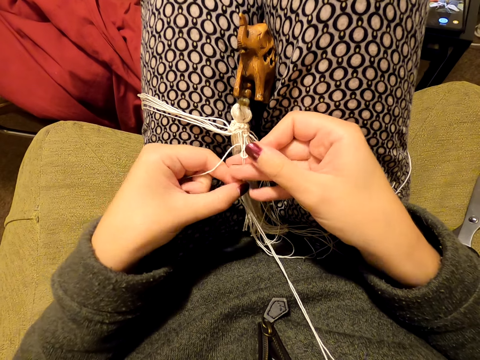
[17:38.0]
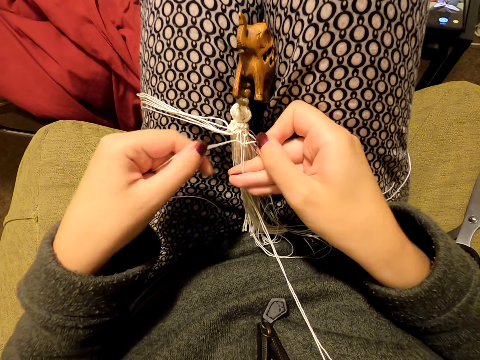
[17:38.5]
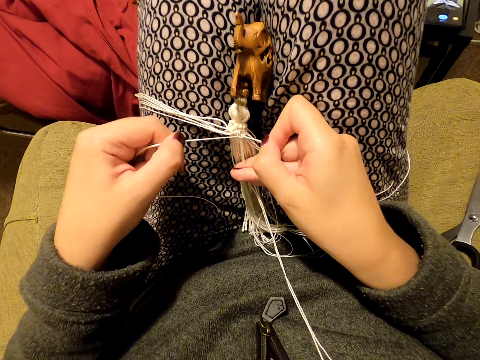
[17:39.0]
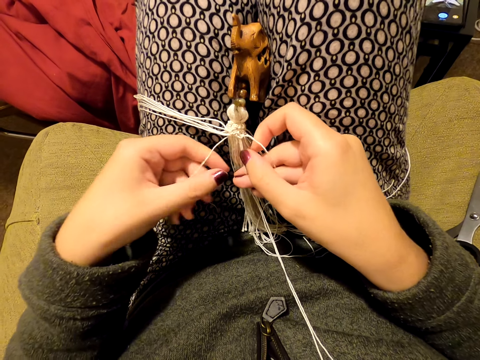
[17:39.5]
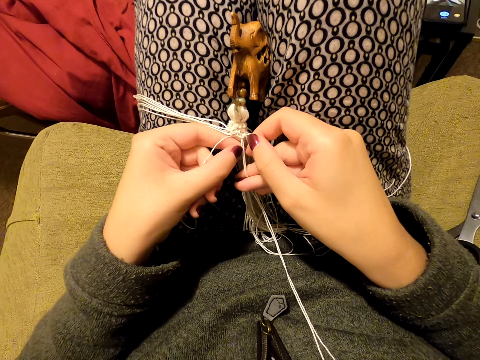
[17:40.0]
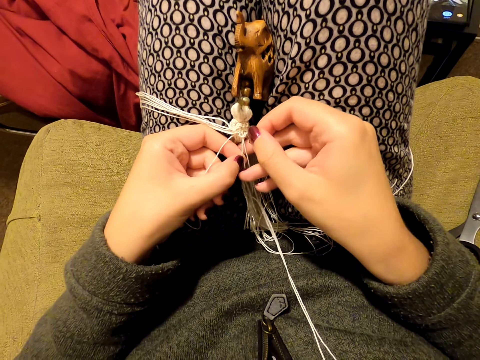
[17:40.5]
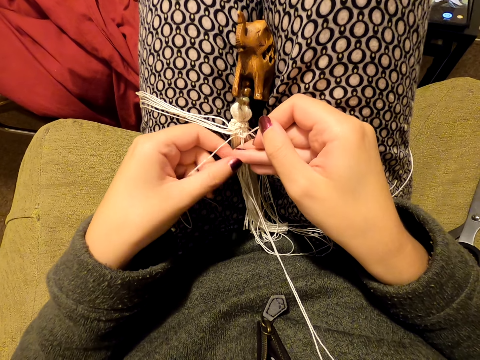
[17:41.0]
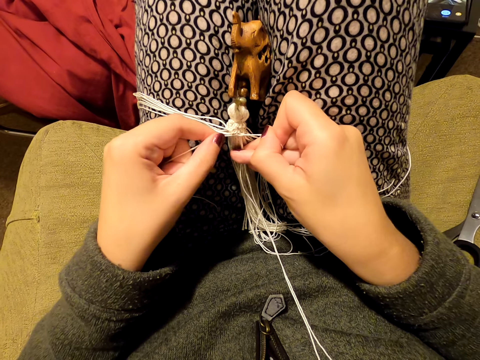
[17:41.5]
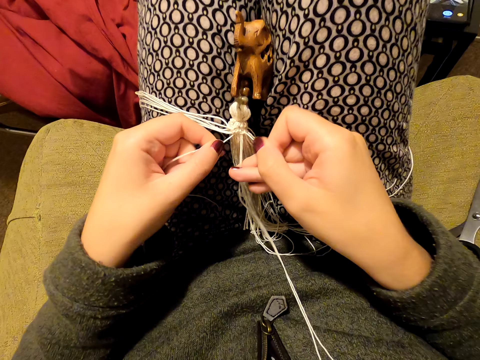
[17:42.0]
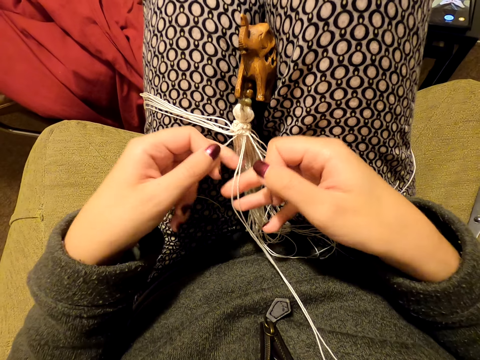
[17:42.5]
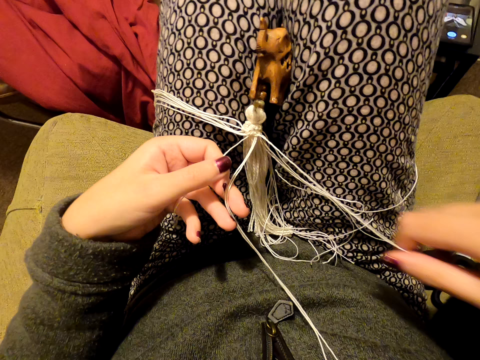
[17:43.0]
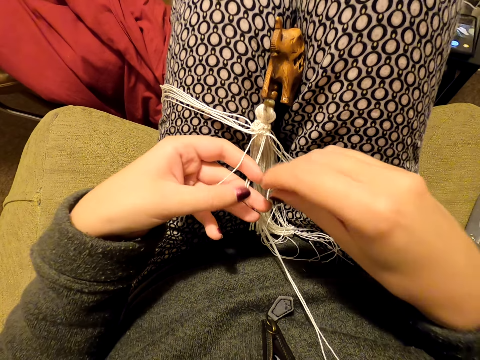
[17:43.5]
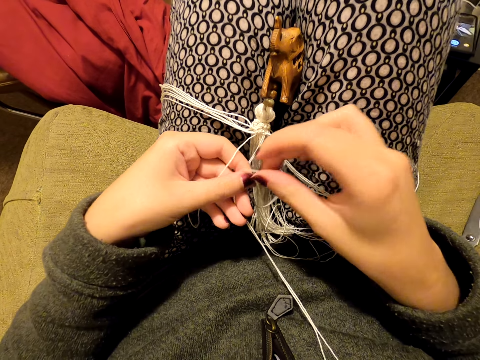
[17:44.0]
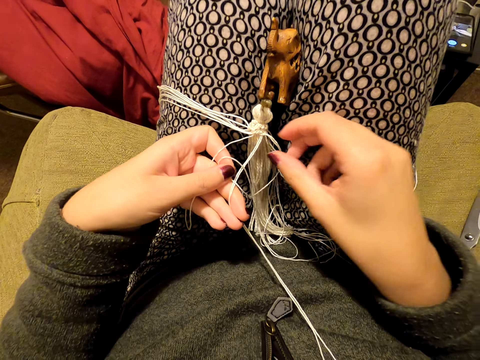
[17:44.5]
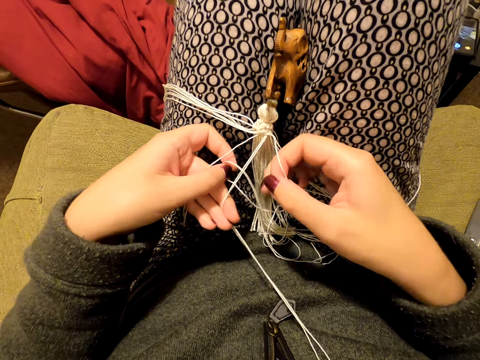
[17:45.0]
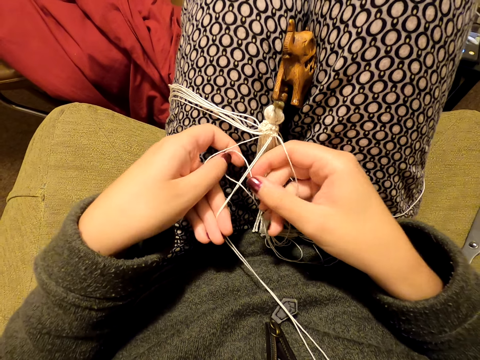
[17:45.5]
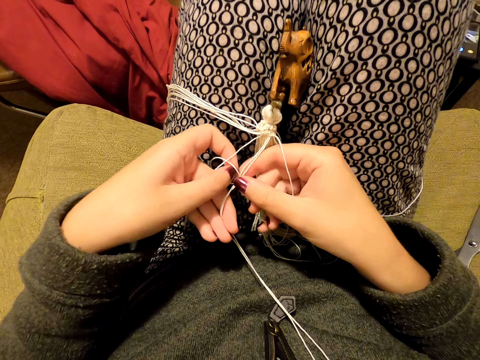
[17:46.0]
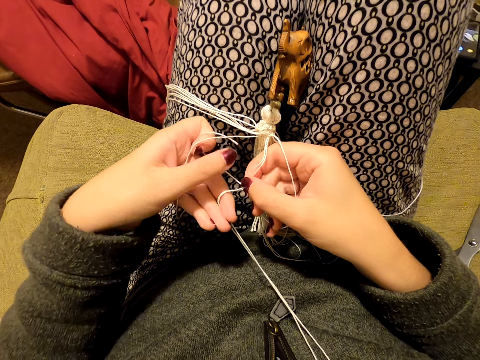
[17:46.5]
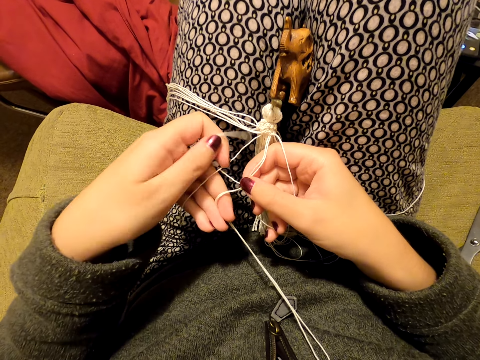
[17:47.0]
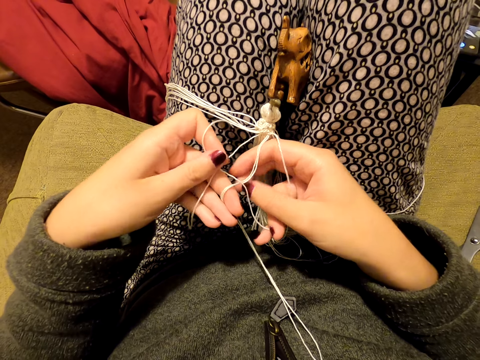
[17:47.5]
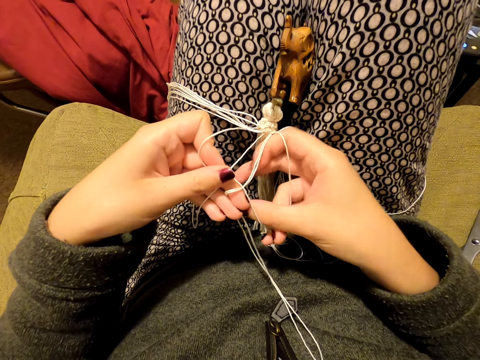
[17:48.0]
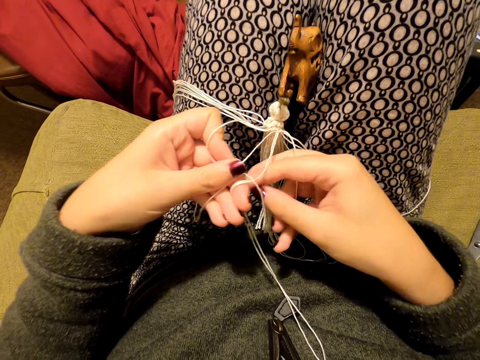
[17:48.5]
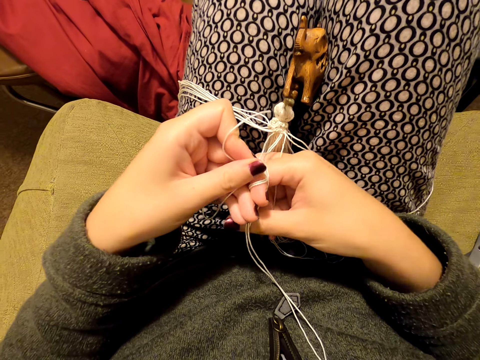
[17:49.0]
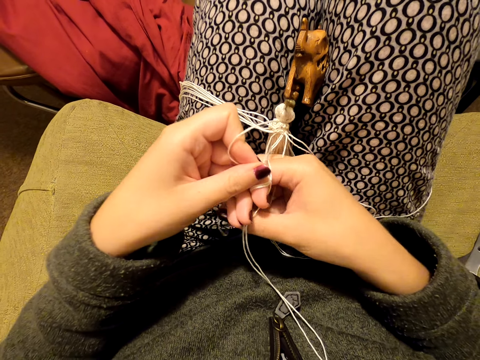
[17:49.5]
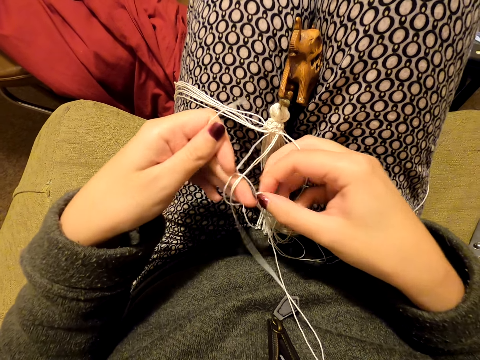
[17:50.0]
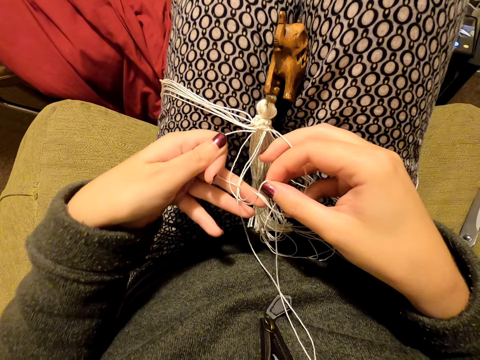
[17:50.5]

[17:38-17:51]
The camera wearer stretches the thread. They pull the thread. They knit a tassel decoration with both hands.

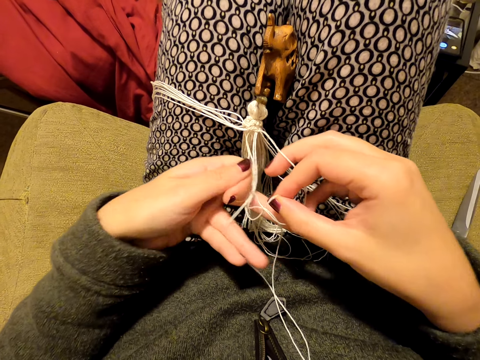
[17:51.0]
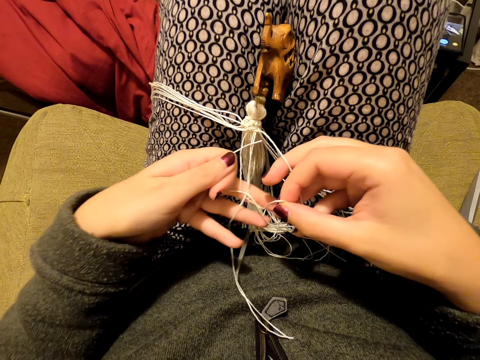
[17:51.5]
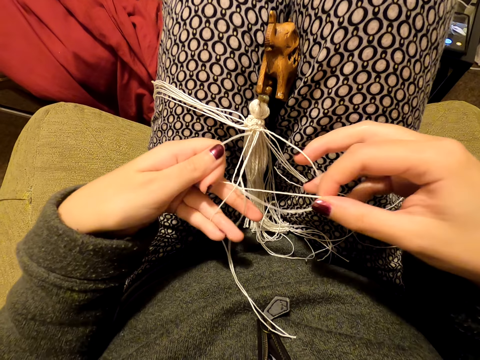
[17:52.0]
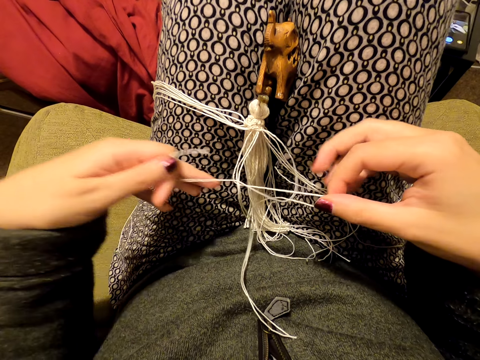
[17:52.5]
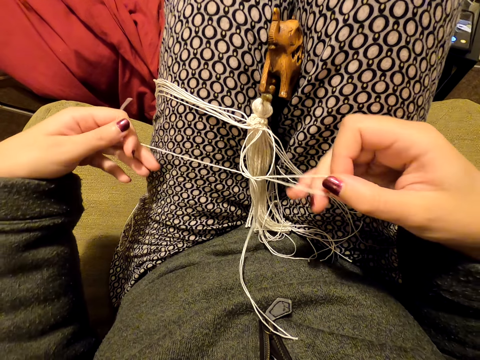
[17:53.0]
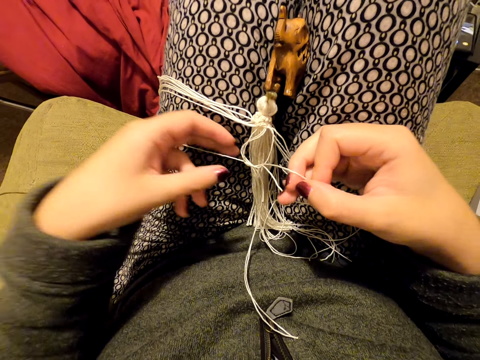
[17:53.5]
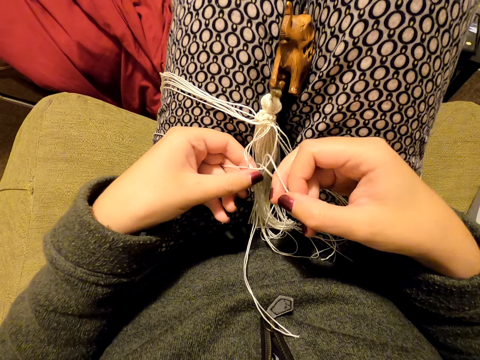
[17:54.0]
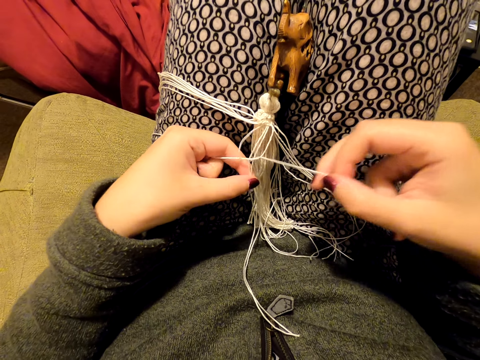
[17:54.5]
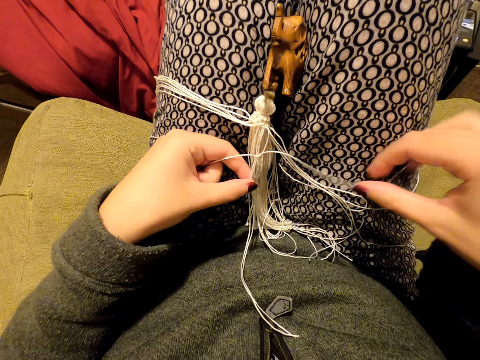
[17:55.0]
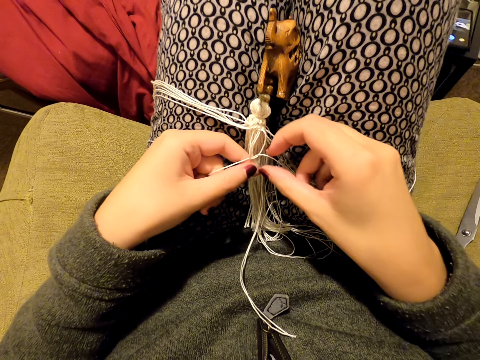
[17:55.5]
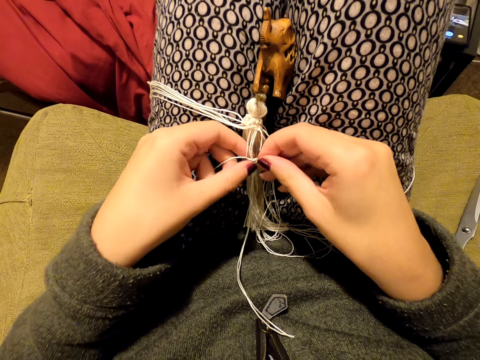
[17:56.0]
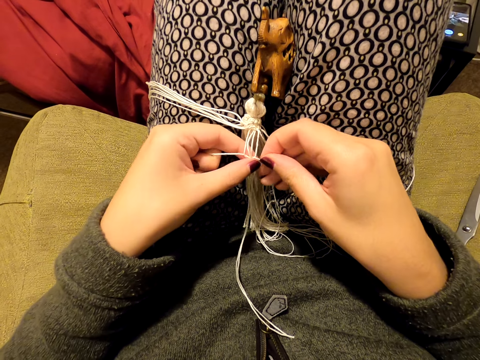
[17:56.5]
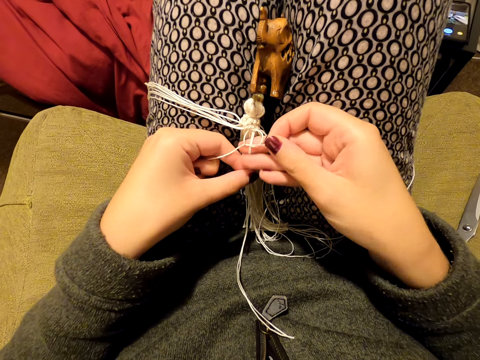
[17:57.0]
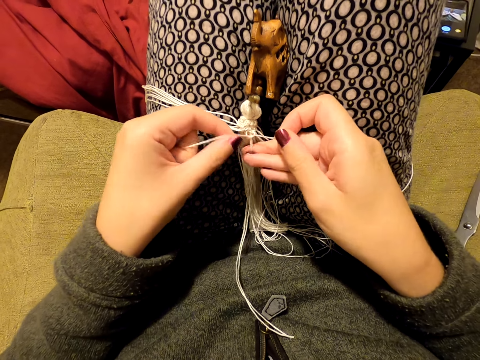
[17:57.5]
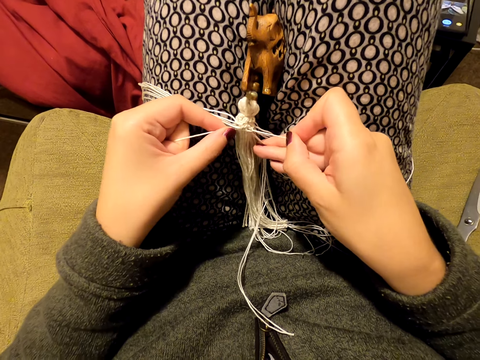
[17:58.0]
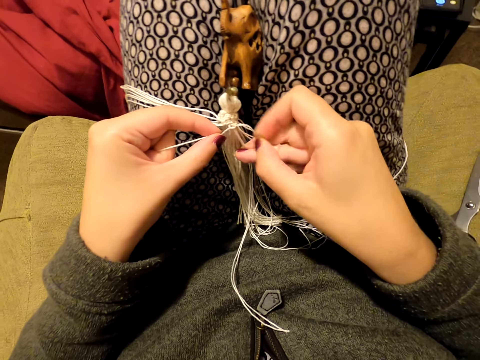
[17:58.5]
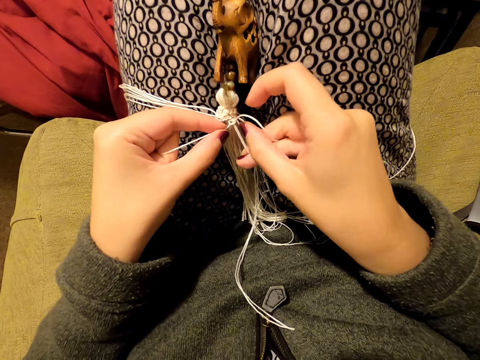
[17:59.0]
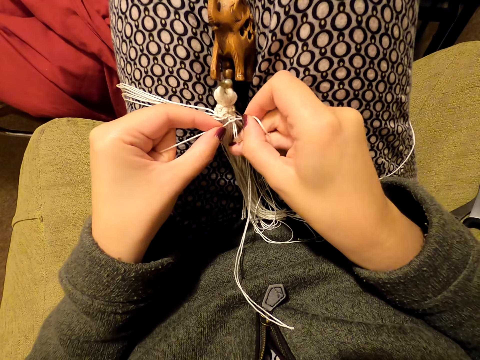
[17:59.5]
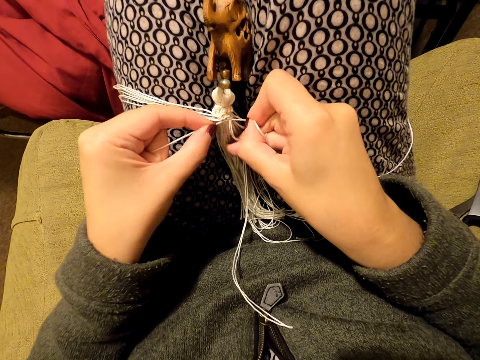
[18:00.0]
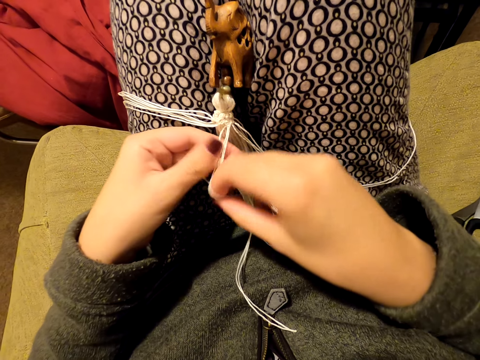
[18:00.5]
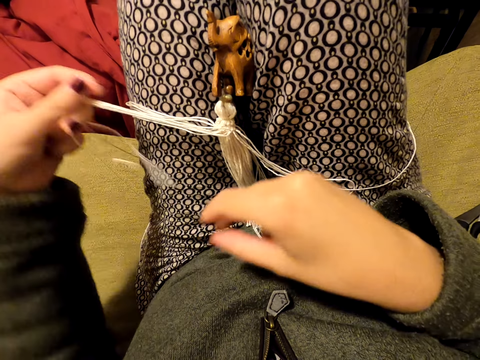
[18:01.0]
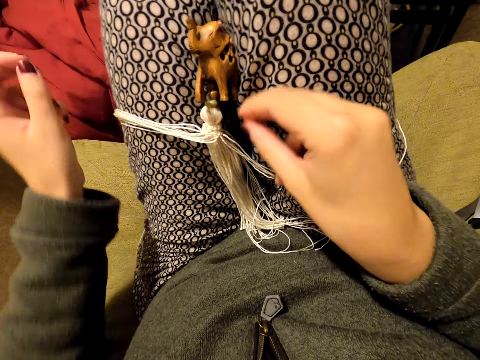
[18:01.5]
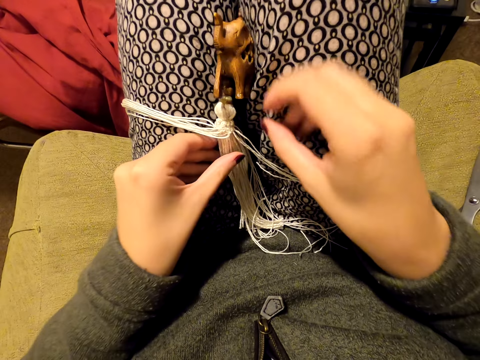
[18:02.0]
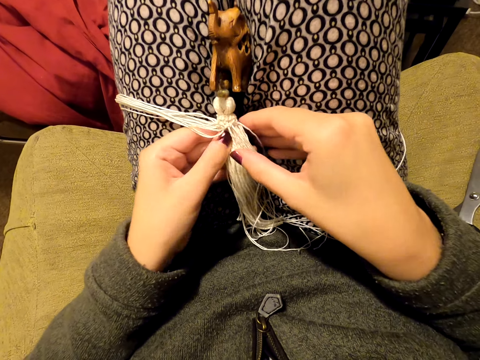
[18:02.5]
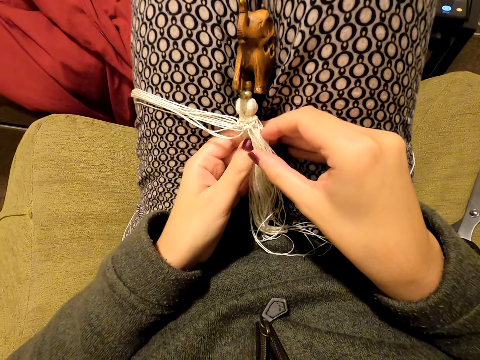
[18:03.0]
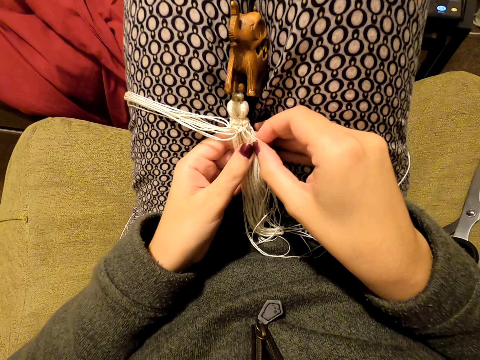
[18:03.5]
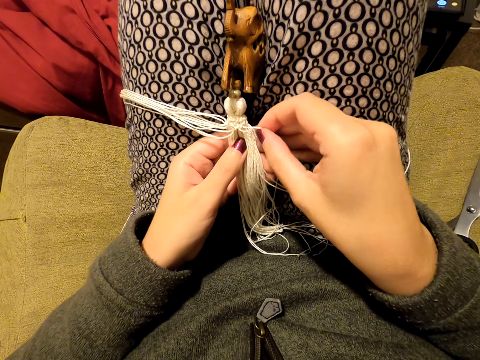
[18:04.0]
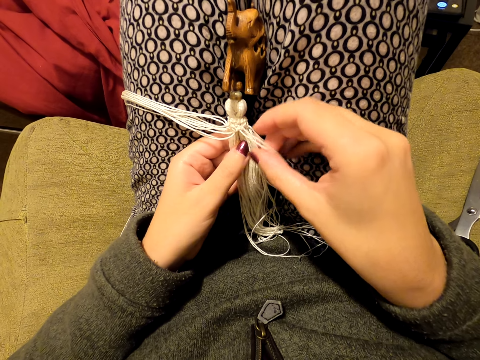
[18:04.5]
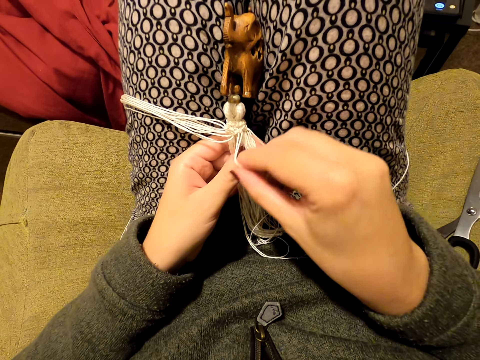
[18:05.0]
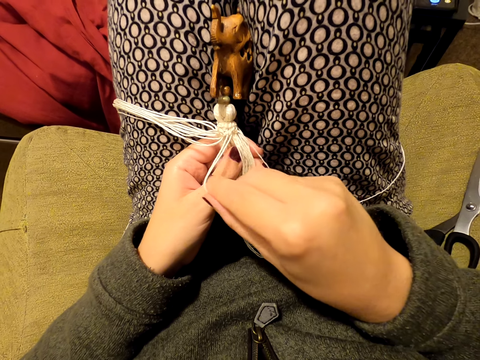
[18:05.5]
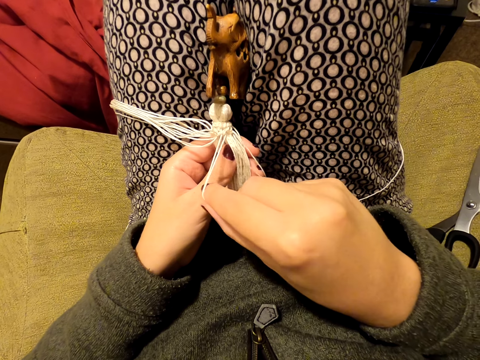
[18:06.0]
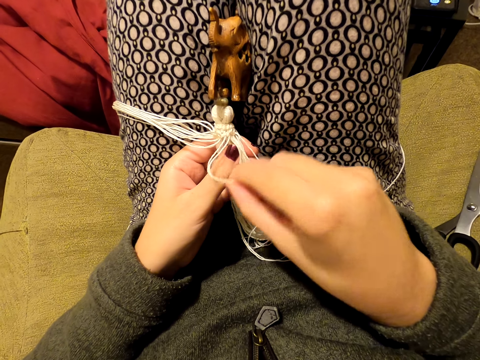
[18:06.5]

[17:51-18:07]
The camera wearer pulls the thread. She puts the thread on her leg. She holds threads with both hands. She knits a tassel decoration with both hands. She pulls the thread. She picks up the threads. She pulls the thread. She tightens the knot. She stretches the thread. She switches the thread to the other hand. She pulls the thread. She adjusts the thread. She puts the thread on her leg. She holds a wooden pendant and pulls her hand off the wooden pendant. She picks up the threads, holds the threads with both hands and separates the threads. She stares at something. She pulls the threads.
